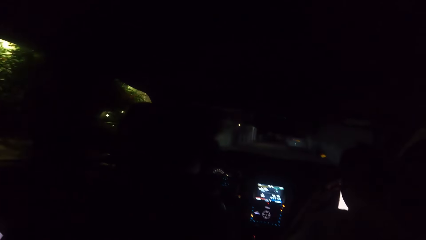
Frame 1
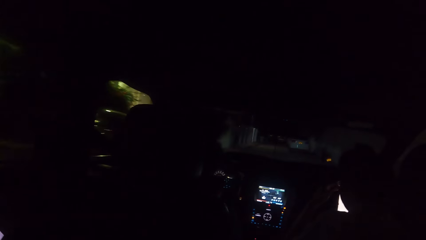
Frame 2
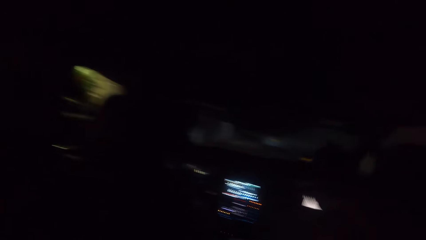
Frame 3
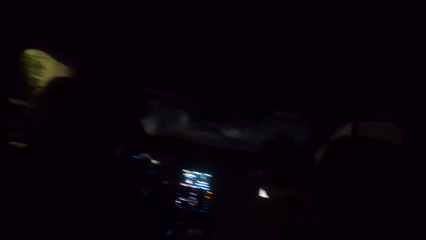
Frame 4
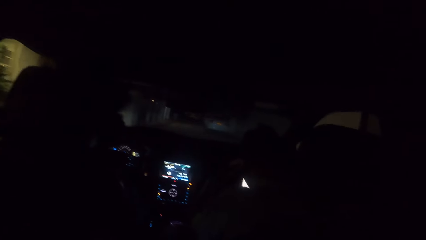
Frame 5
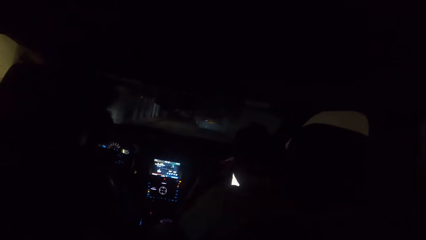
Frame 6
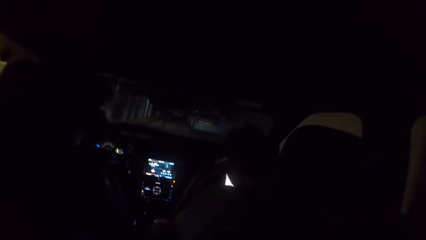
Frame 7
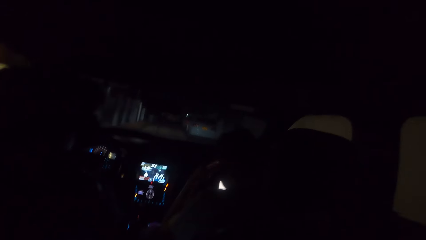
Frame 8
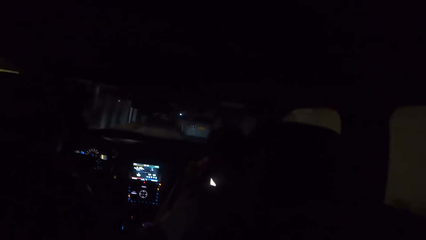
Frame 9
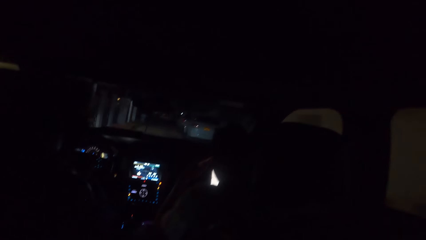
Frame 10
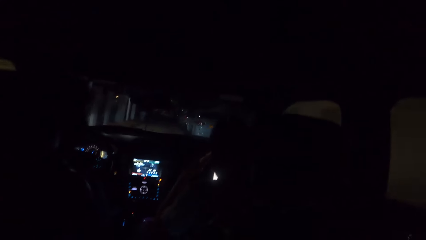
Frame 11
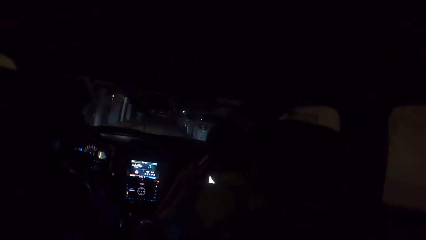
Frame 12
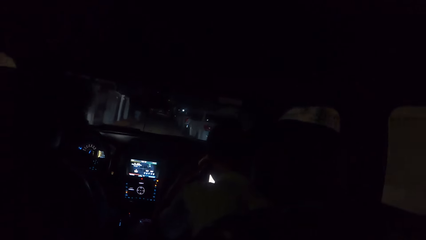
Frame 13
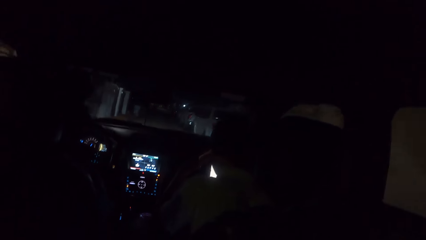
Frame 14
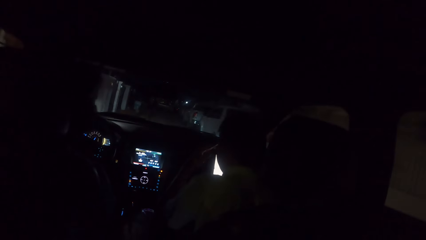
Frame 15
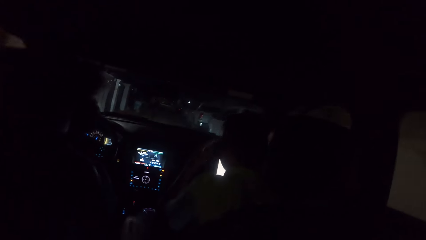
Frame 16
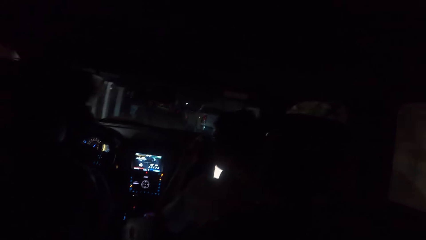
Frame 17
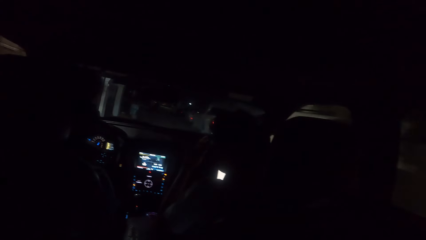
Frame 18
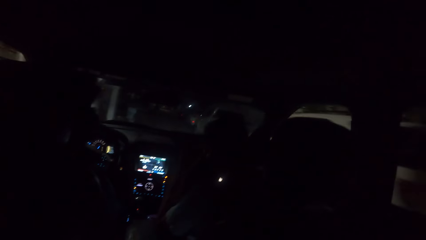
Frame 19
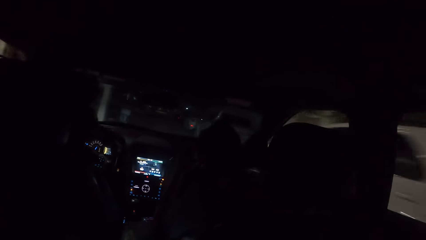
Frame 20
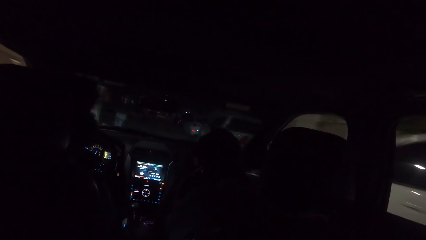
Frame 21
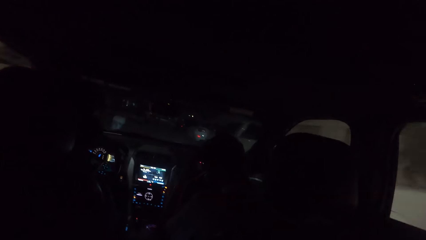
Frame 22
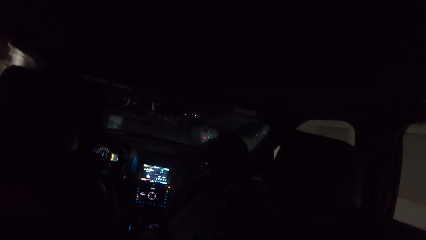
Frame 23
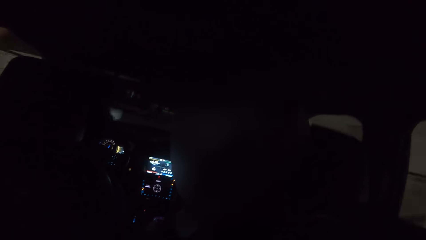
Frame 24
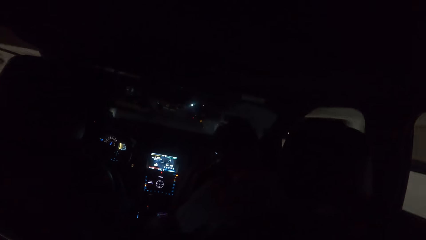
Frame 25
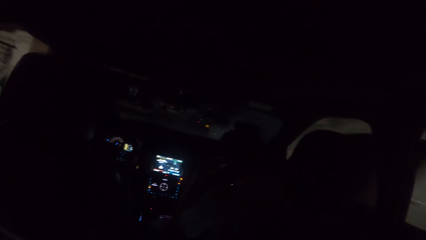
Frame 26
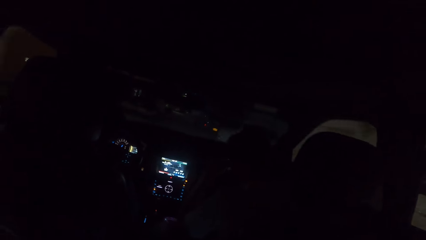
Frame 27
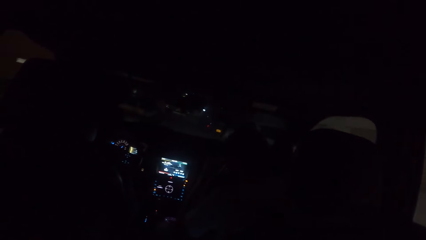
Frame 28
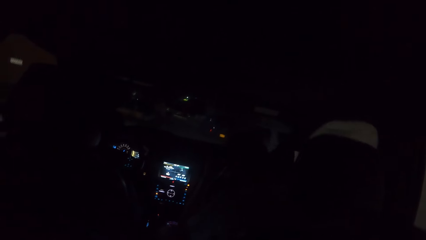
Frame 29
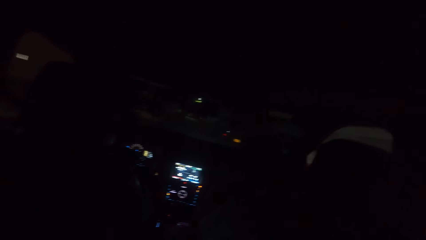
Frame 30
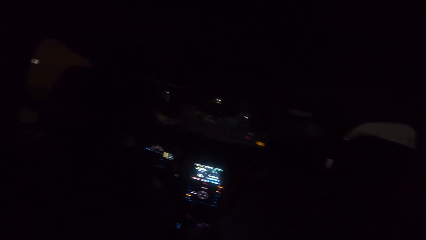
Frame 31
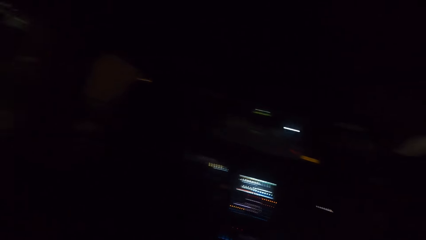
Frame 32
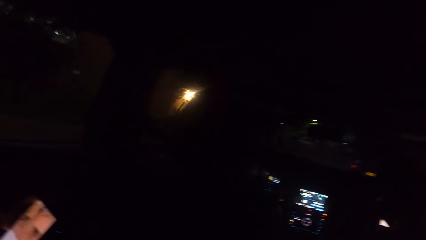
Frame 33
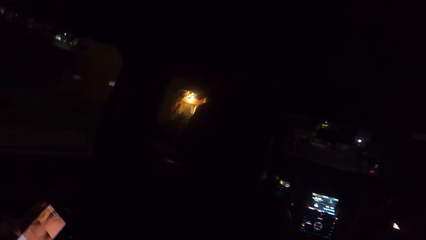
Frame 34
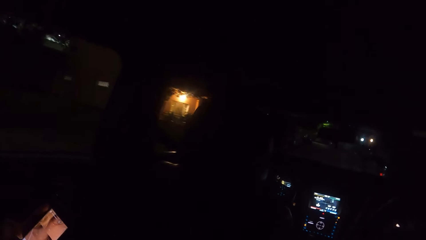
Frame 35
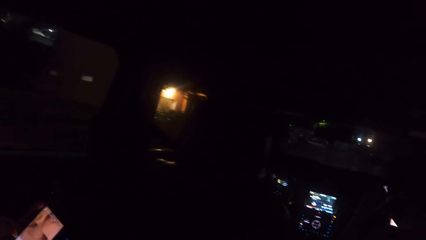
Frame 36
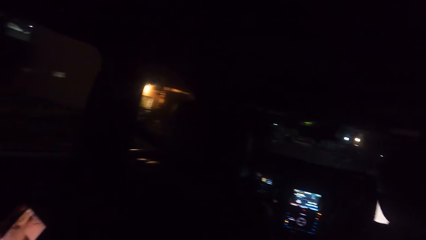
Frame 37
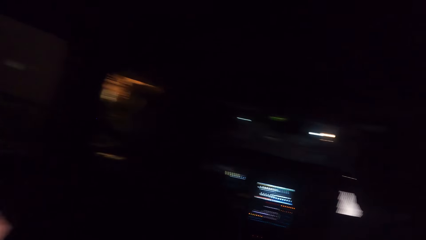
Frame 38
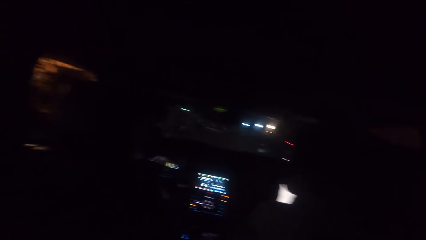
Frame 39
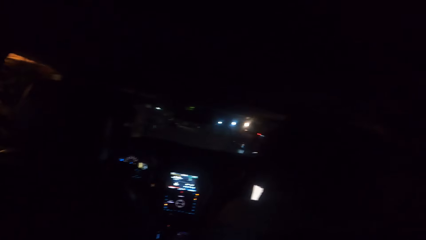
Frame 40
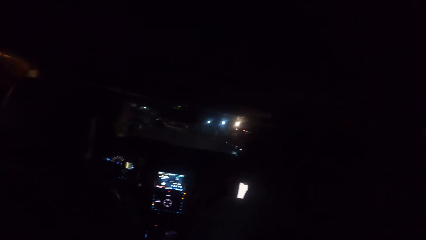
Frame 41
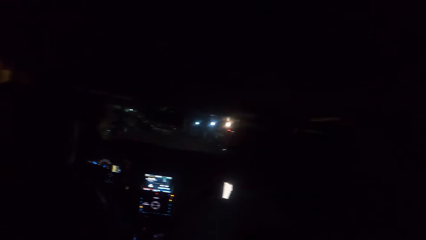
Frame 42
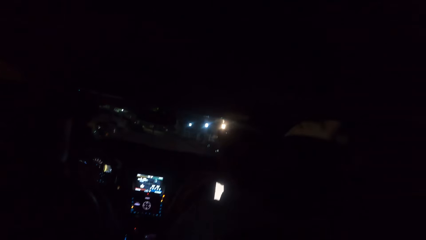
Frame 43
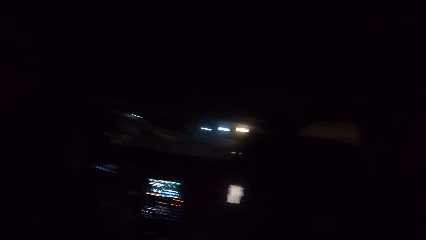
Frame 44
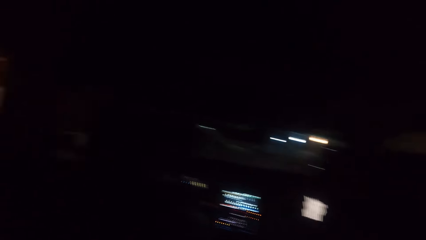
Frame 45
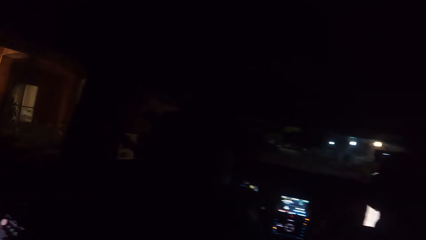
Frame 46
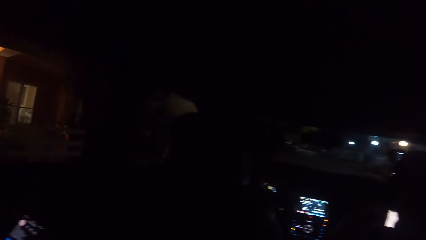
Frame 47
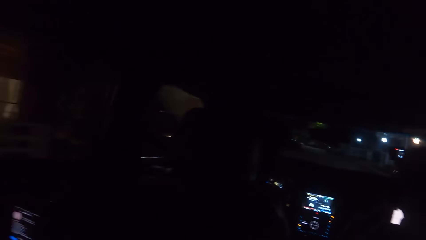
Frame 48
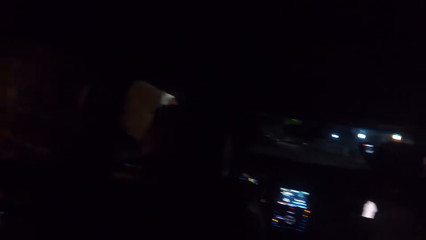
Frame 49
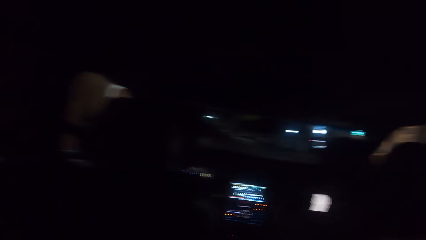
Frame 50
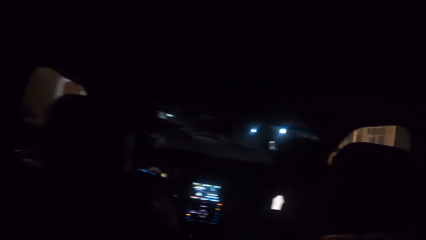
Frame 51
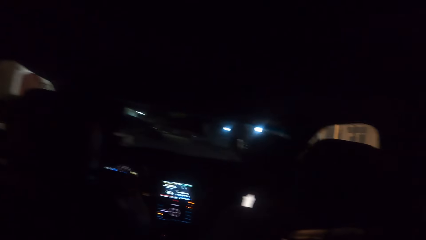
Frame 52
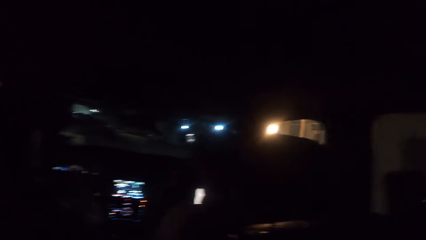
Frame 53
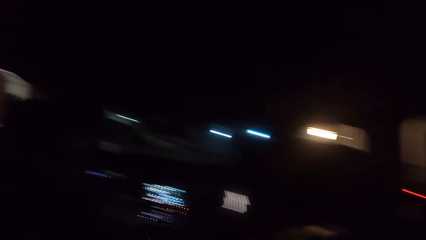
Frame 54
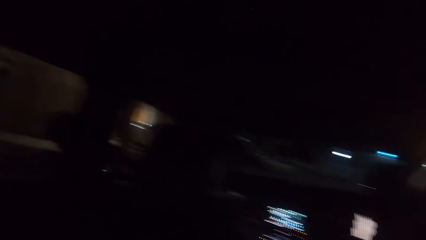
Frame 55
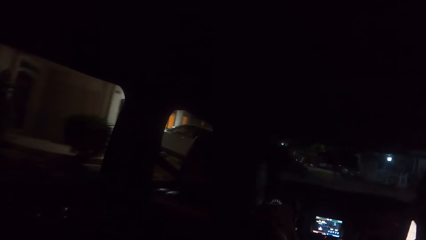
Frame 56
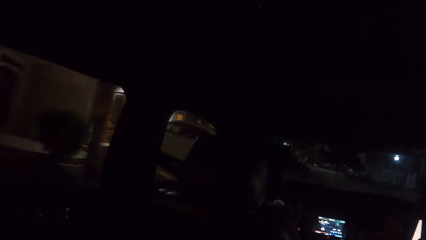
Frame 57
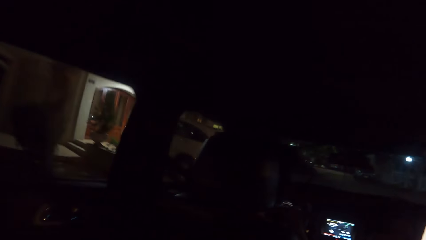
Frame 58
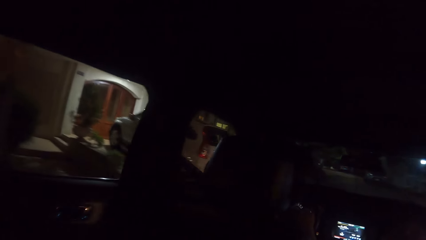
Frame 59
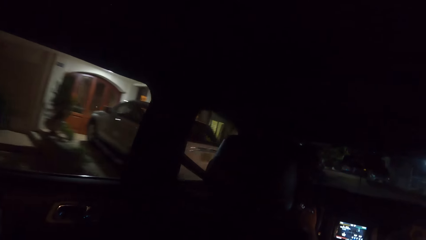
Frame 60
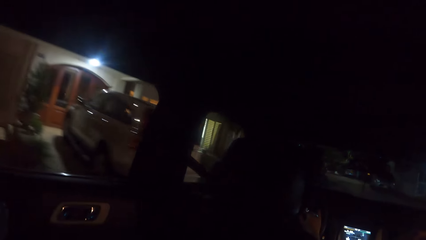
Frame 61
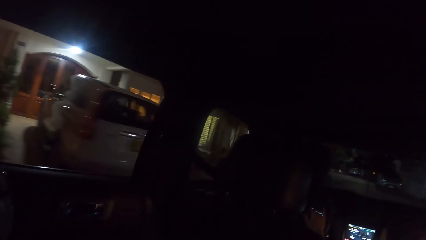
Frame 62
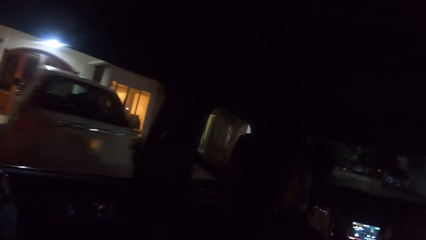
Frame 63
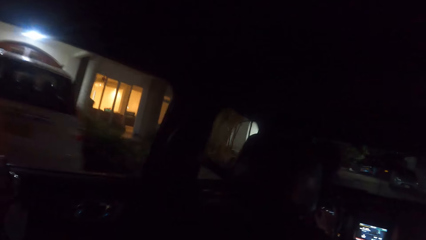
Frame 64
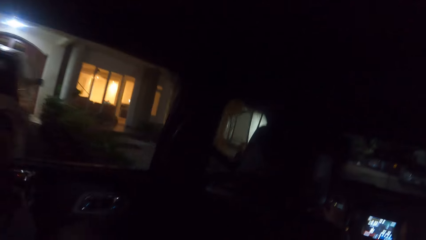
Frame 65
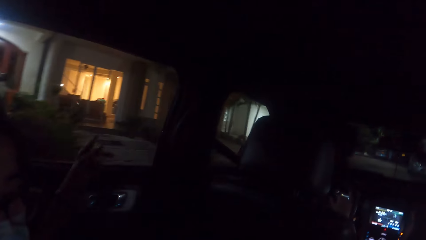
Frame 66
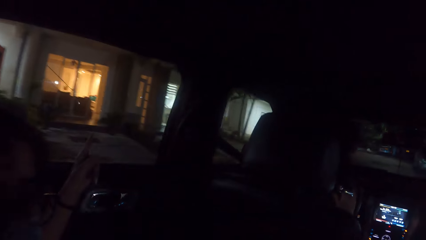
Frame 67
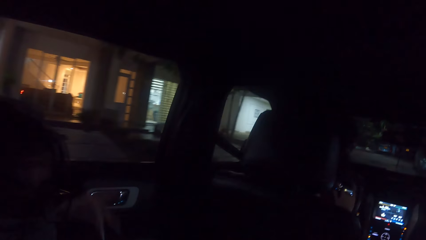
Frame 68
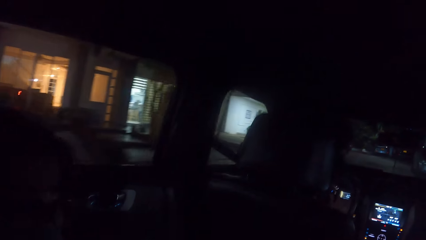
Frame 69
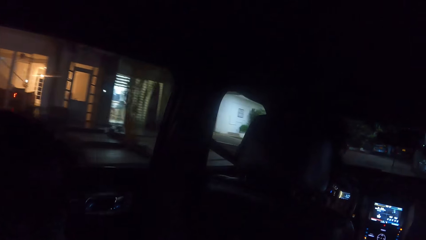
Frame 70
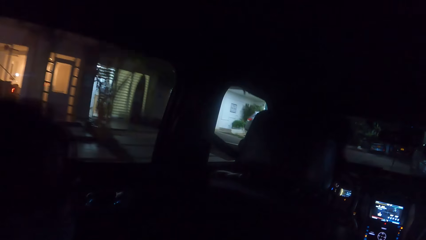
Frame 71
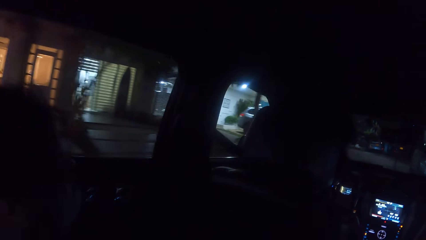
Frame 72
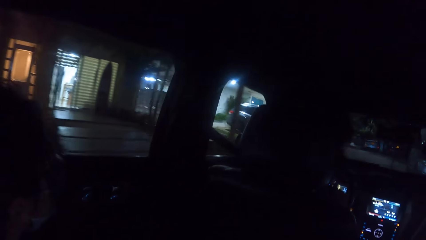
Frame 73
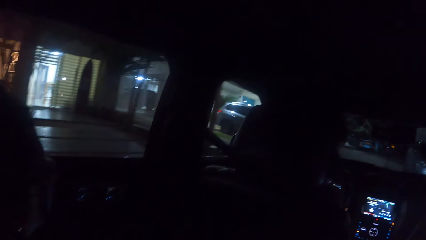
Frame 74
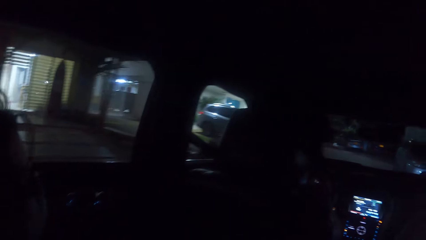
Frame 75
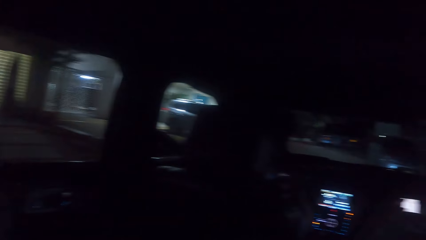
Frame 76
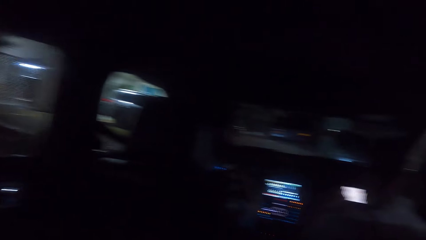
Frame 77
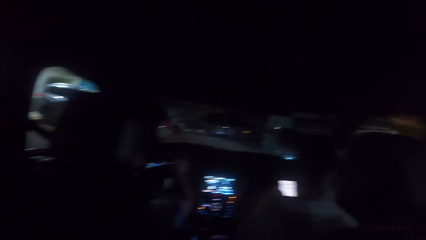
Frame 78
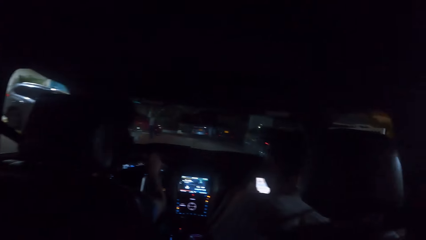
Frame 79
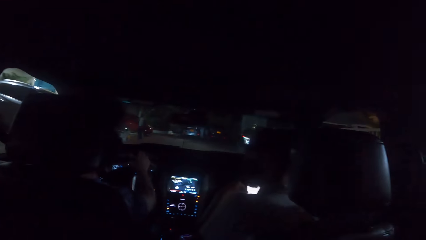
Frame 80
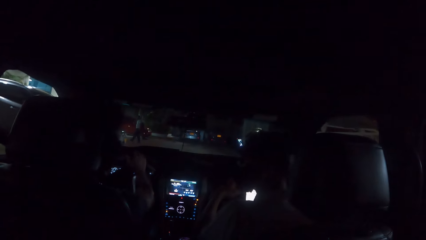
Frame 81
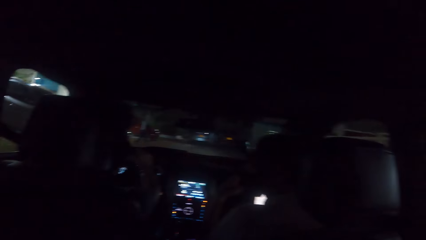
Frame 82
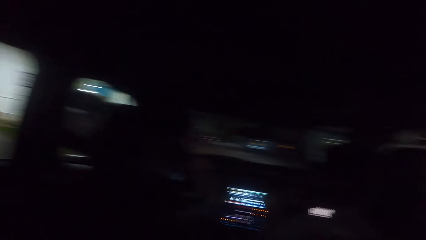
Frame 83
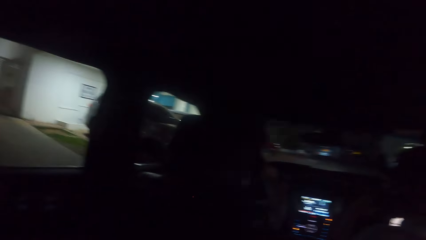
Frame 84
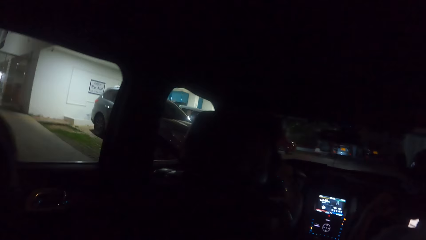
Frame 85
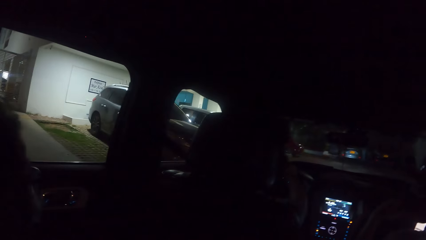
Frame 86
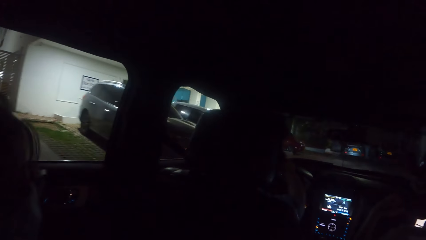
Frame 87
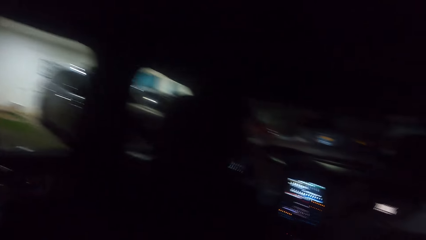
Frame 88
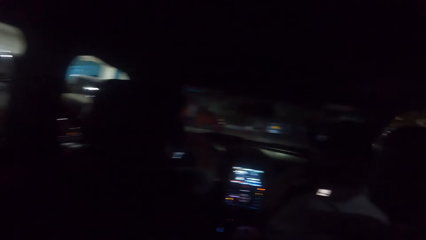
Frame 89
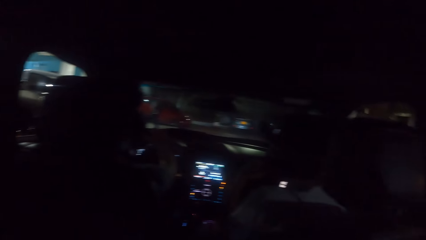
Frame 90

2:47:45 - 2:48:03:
The woman gesticulates with her left hand.
